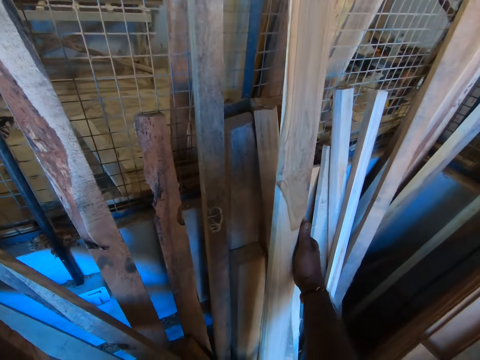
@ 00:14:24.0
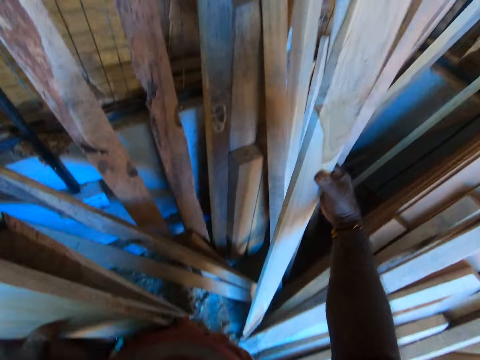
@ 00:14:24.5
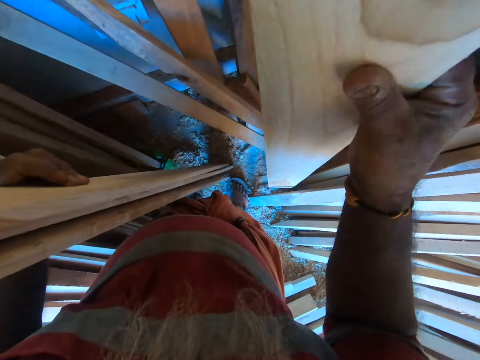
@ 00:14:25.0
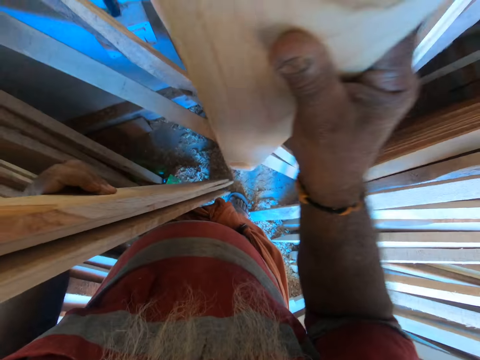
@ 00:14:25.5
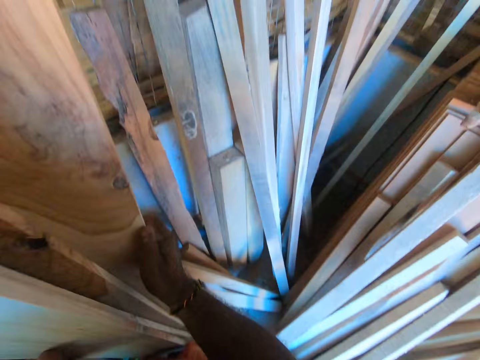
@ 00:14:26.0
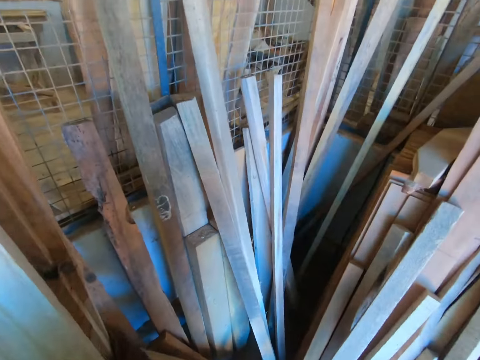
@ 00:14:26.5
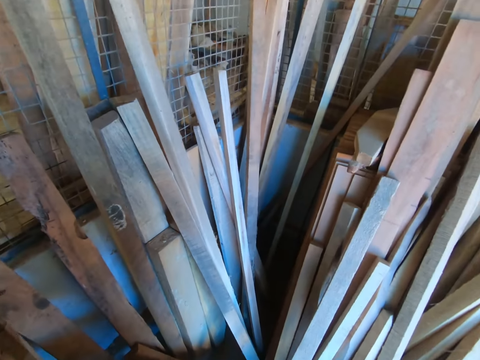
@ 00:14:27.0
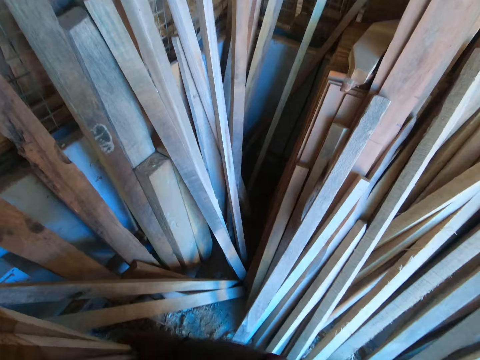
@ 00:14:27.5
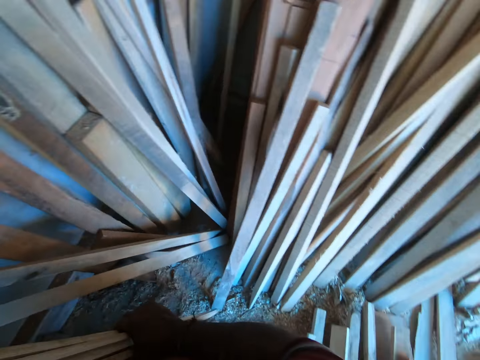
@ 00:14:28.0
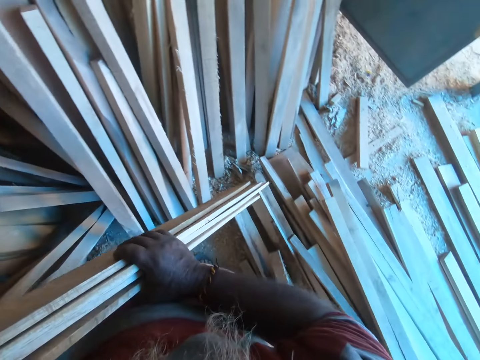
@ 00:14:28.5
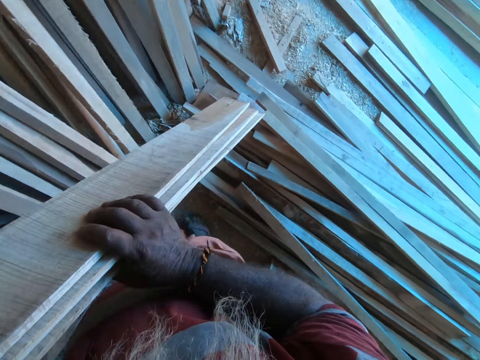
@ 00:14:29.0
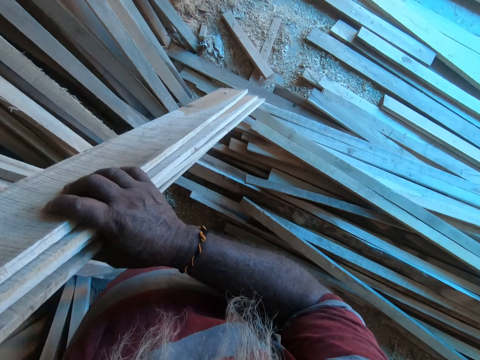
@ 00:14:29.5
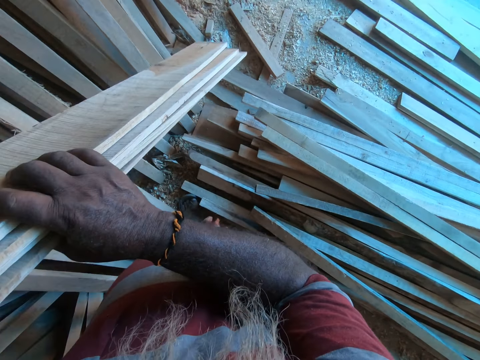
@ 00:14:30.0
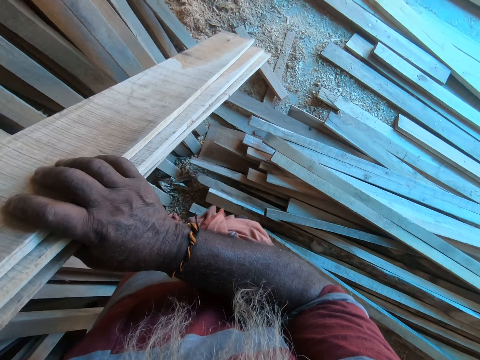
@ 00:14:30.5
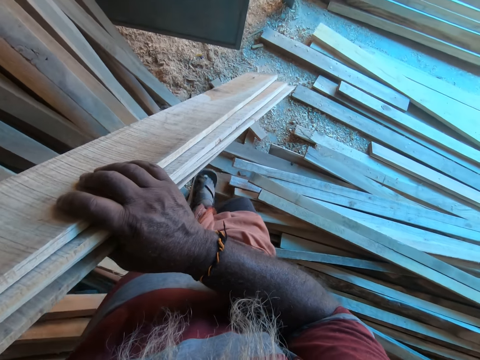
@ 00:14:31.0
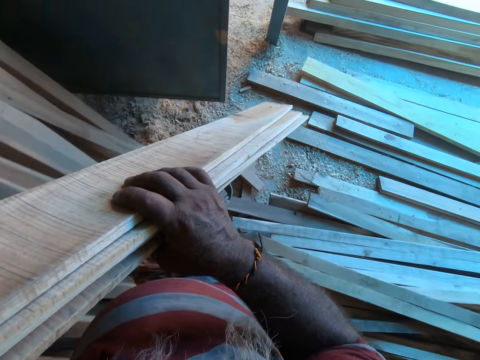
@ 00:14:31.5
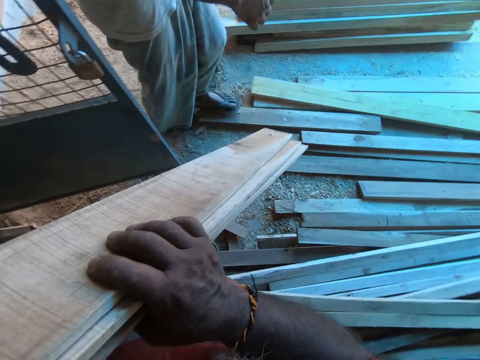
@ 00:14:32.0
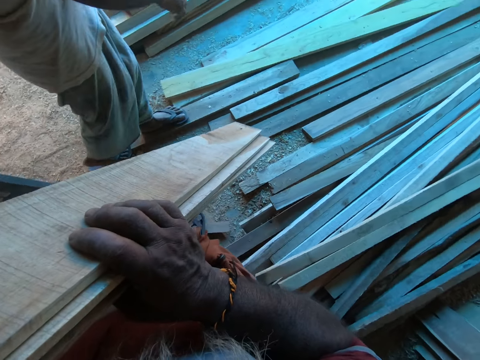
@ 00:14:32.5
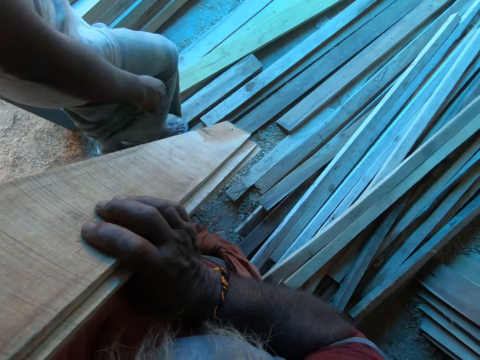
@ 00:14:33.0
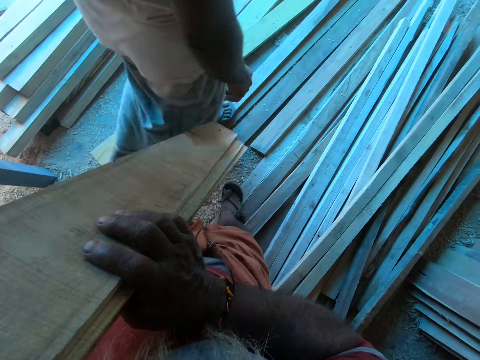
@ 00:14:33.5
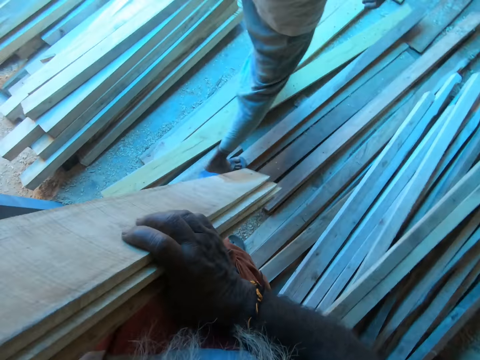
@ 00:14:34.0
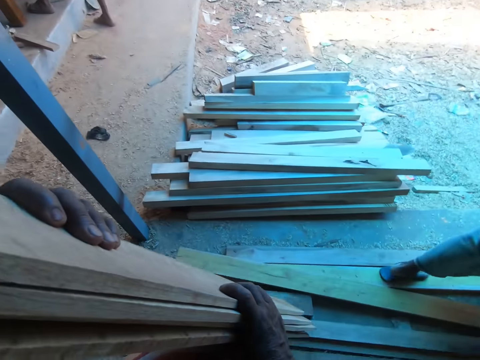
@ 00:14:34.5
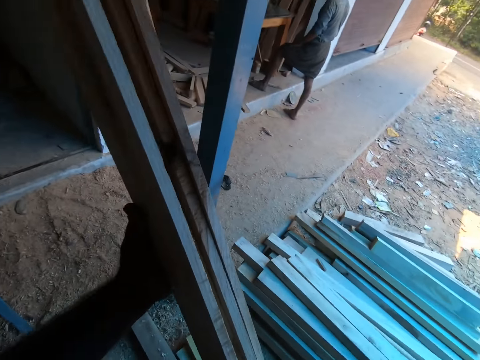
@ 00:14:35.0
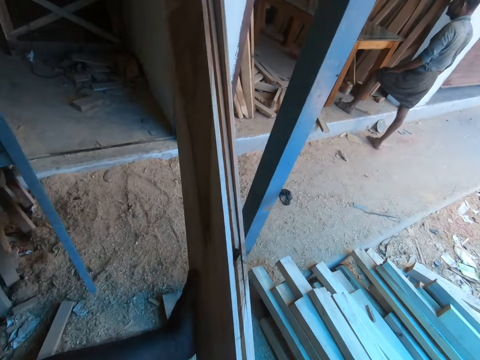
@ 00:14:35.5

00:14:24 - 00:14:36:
The camera wearer picks up a plank or timber resting against the window with his right hand. He places the plank in his right hand in his left hand. He lifts the planks in both hands. He carries the timber. He walks towards the workshop. A person walks on the timber.

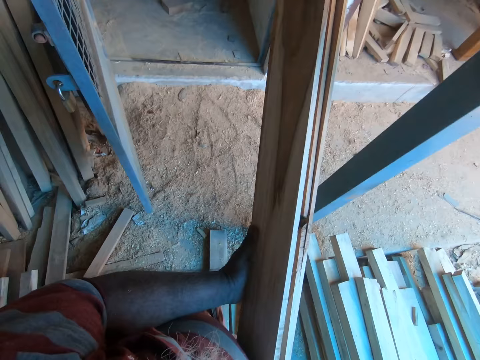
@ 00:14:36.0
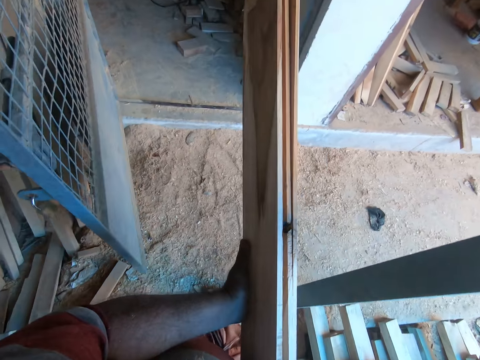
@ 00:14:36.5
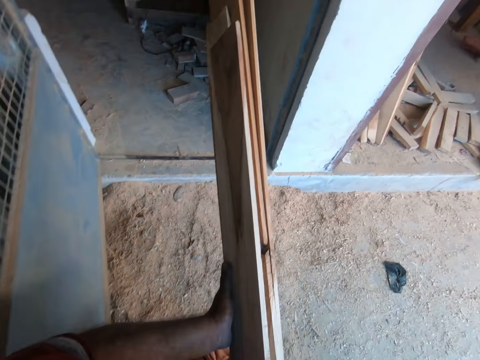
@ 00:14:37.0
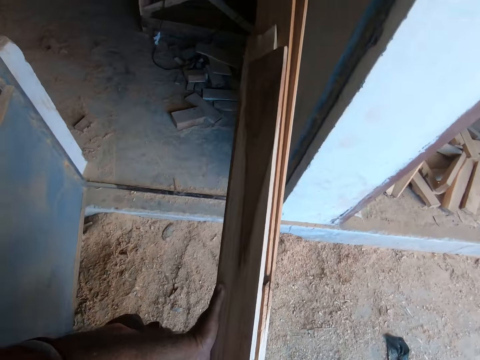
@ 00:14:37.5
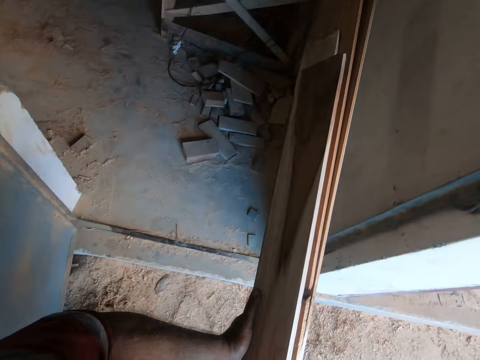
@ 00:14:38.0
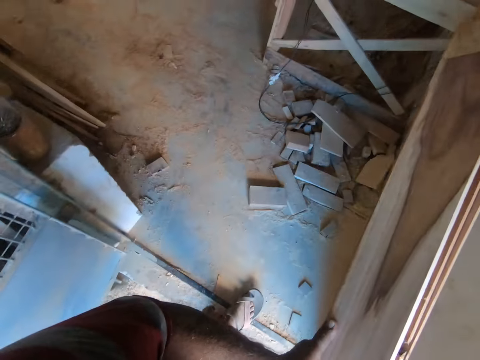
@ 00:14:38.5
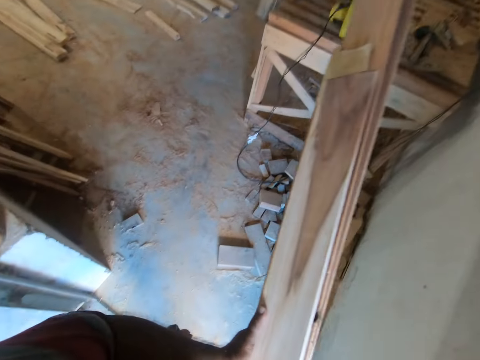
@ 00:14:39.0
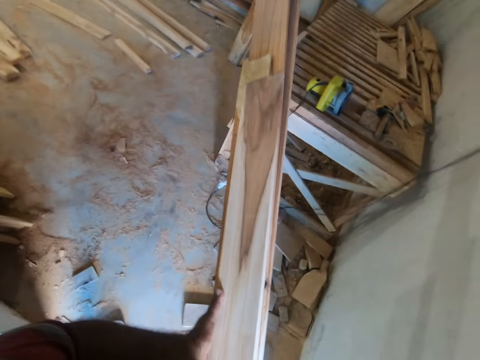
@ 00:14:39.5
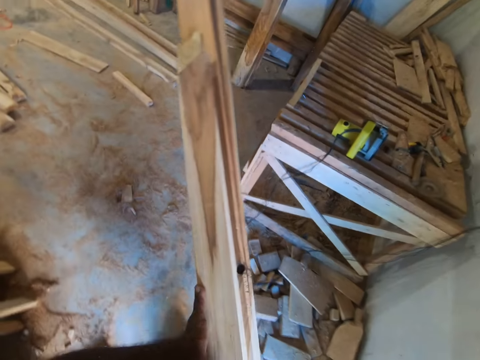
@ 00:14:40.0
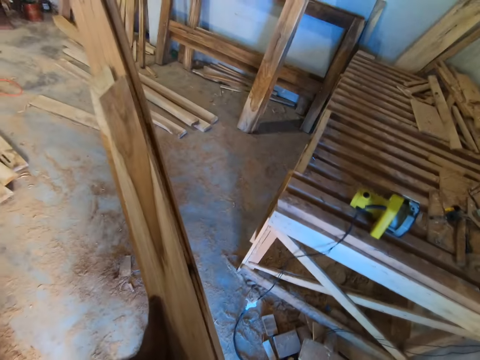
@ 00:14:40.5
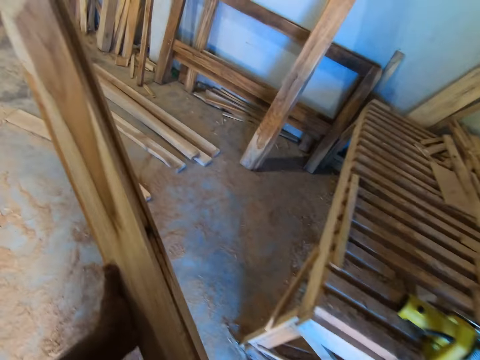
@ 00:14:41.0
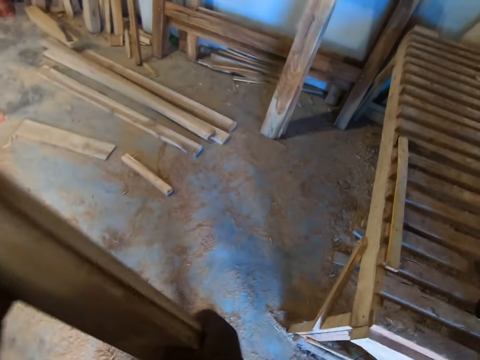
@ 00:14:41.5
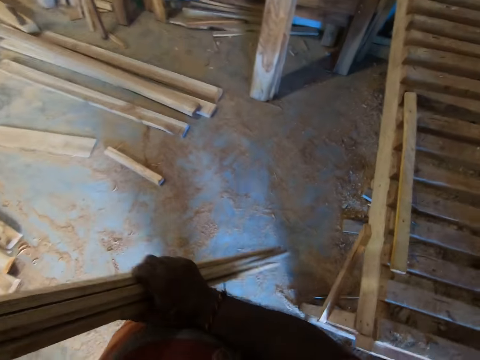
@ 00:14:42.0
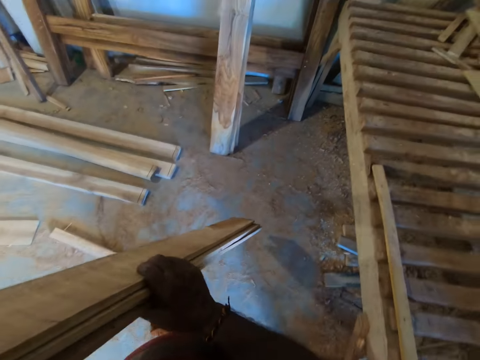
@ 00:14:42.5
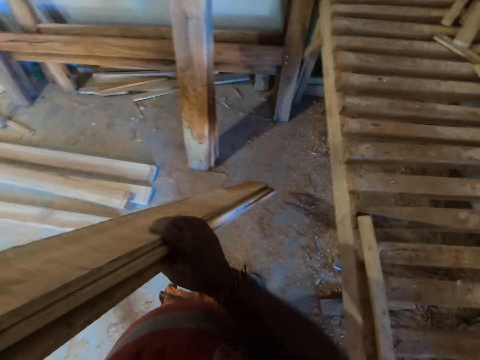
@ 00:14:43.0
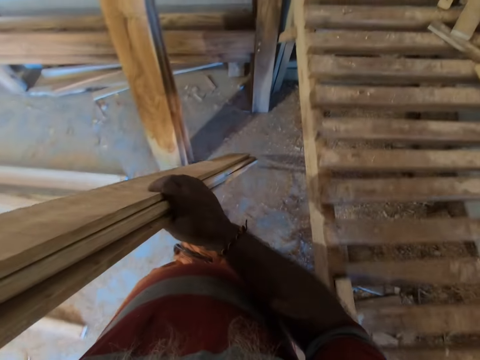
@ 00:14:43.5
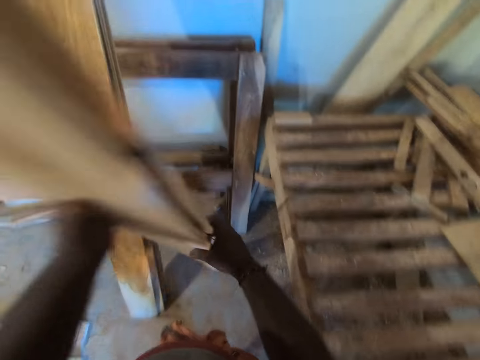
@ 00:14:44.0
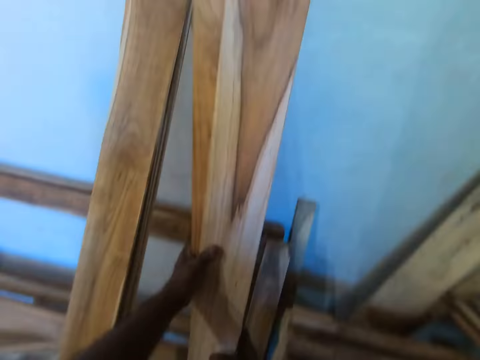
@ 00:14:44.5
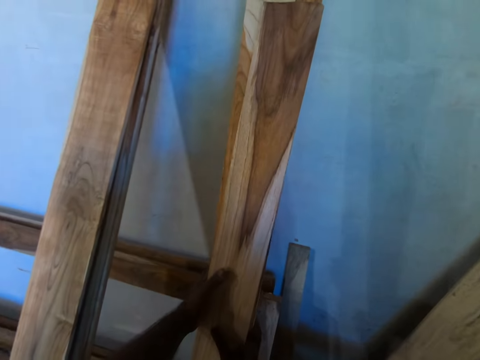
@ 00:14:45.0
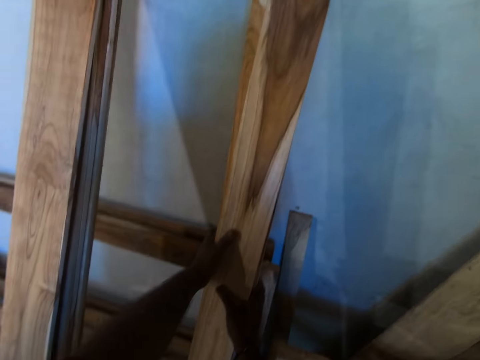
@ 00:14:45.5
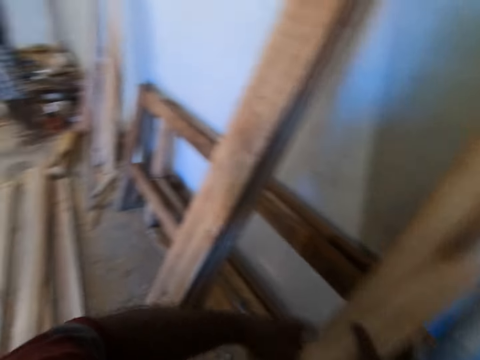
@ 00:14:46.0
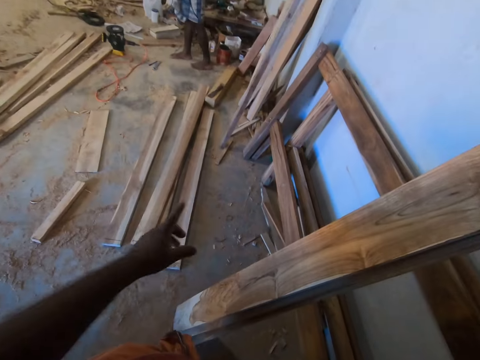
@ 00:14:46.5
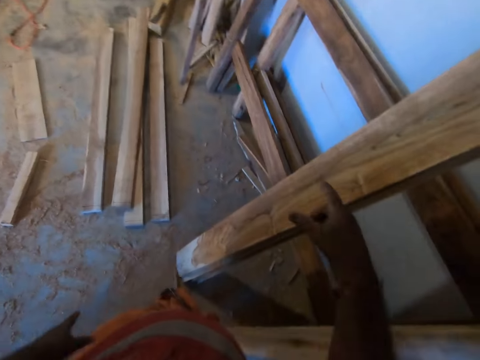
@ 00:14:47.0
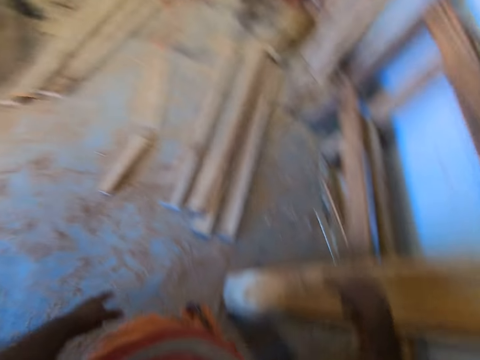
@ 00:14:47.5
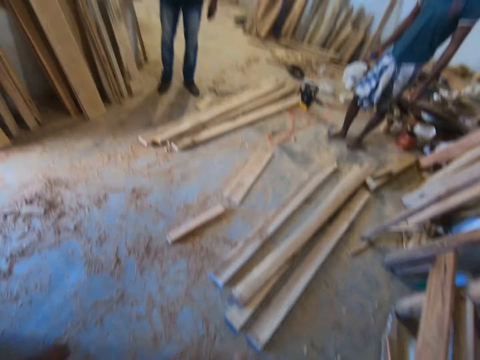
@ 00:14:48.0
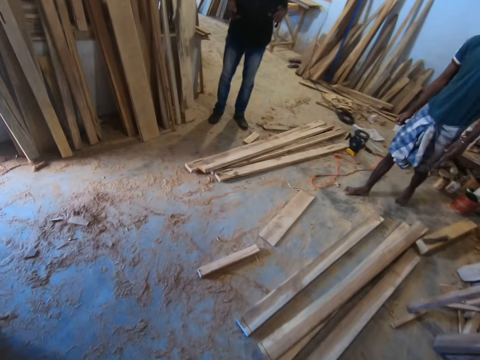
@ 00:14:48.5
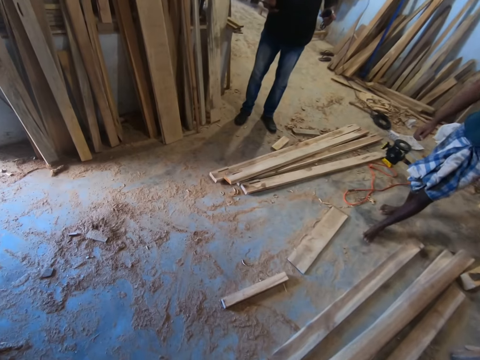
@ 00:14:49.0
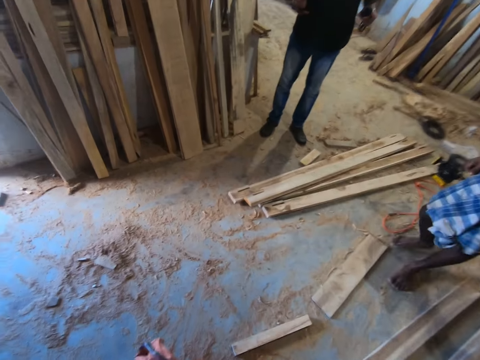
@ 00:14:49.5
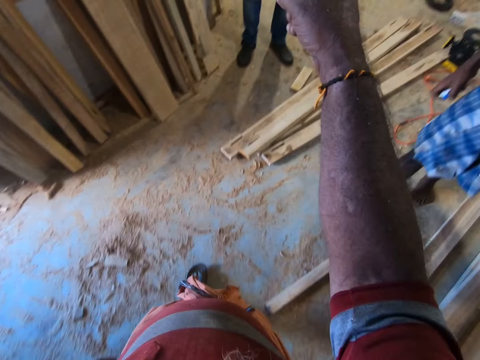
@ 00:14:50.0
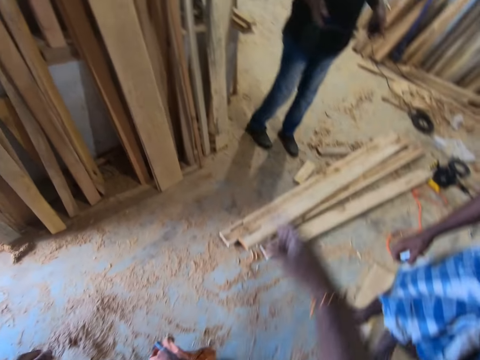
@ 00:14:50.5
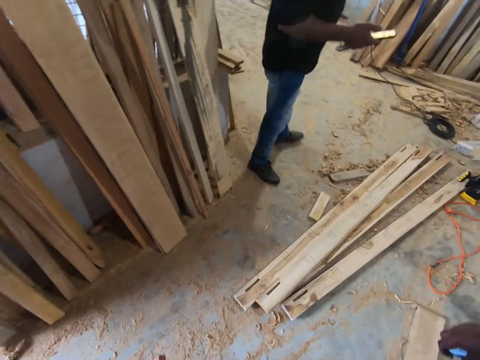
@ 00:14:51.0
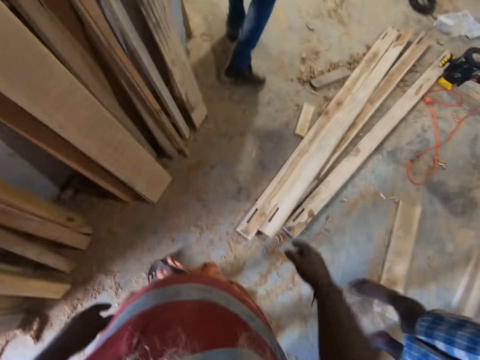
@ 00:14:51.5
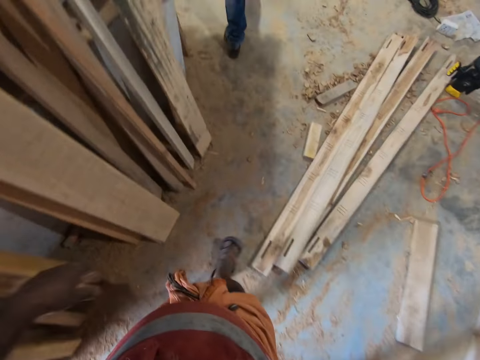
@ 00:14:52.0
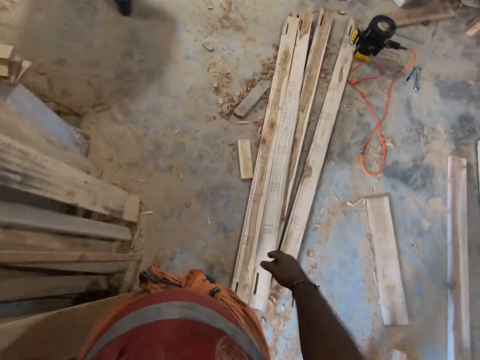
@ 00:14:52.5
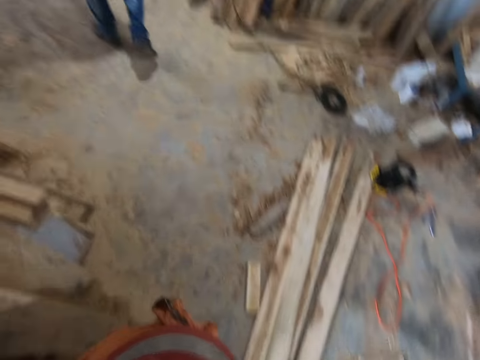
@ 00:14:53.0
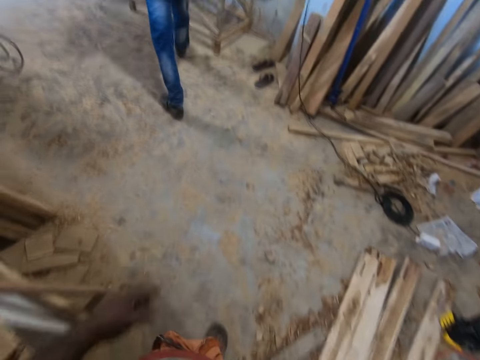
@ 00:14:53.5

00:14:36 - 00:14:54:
The camera wearer enters into the workshop. He walks towards the wall. He places the planks in both hands against the wall. He looks around, points at the timbers and looks around. A man and another man interact with the camera wearer. A person walks around. The camera wearer points his right hand. He moves the hand. He walks around. Another person walks around.
